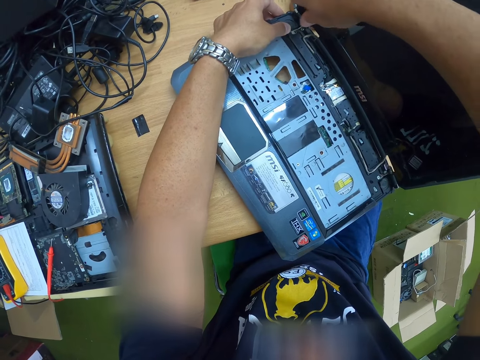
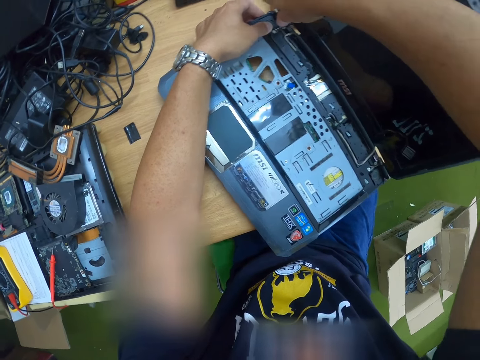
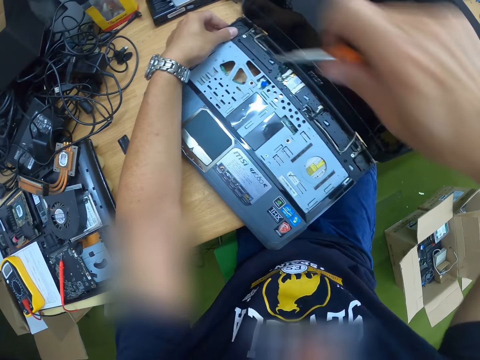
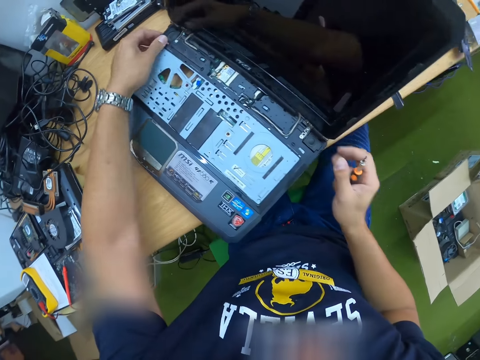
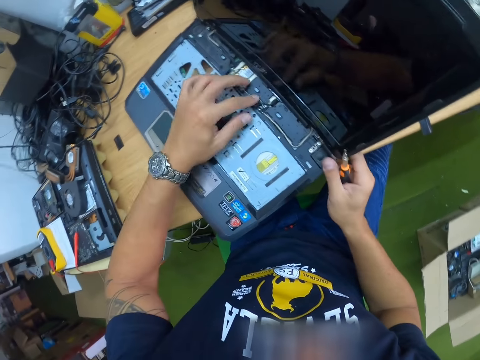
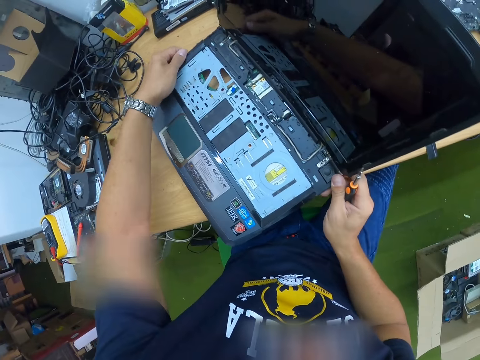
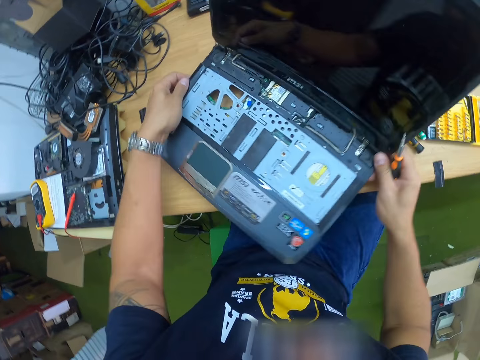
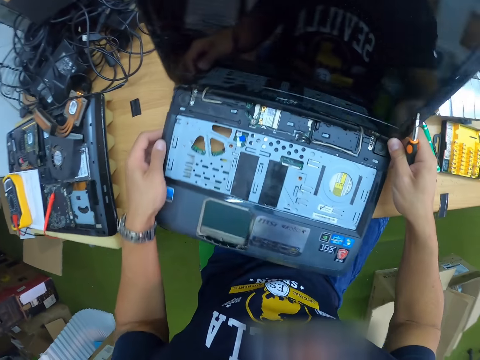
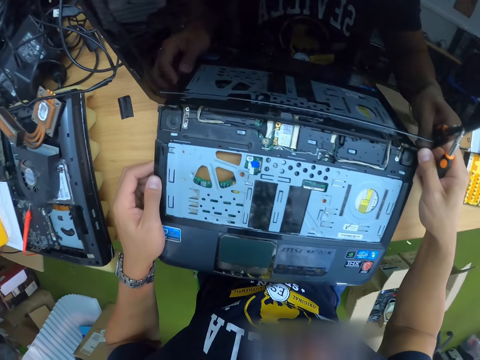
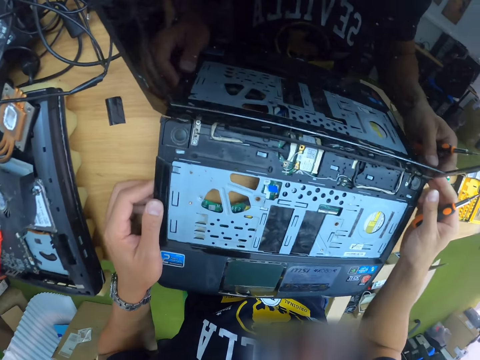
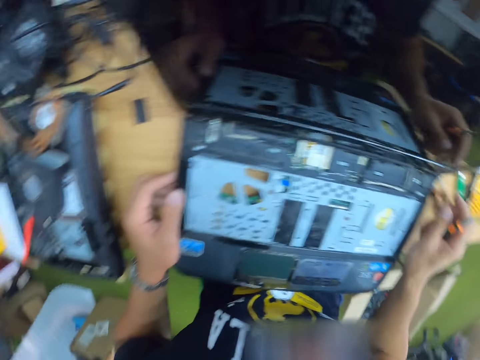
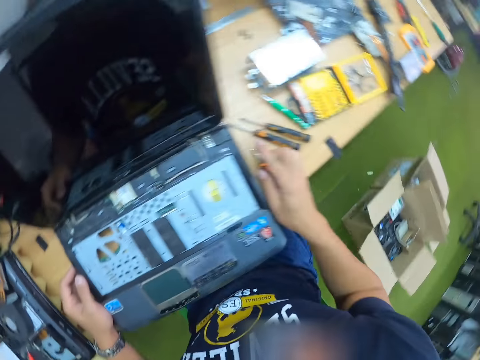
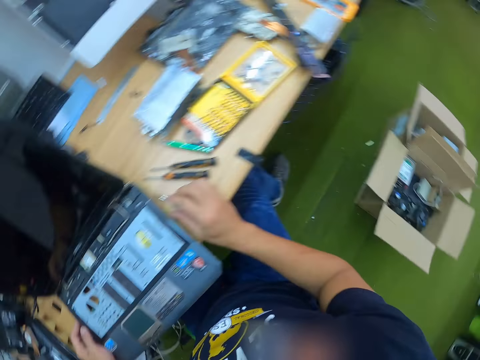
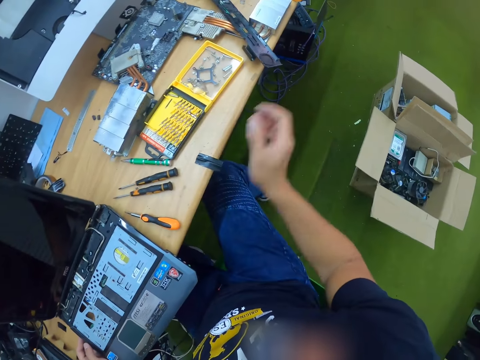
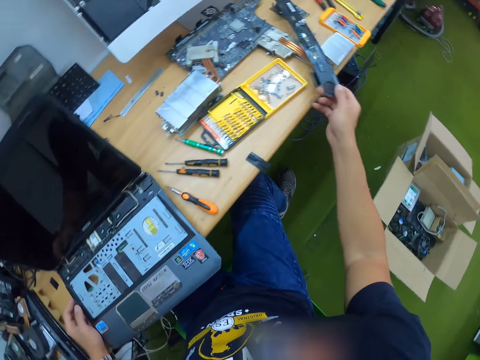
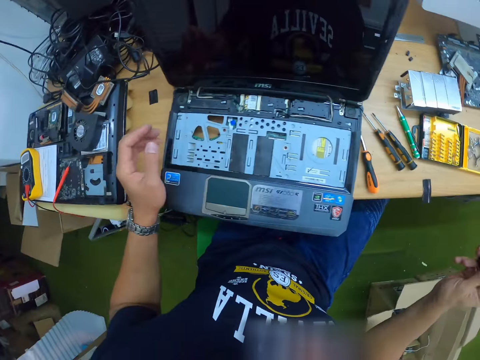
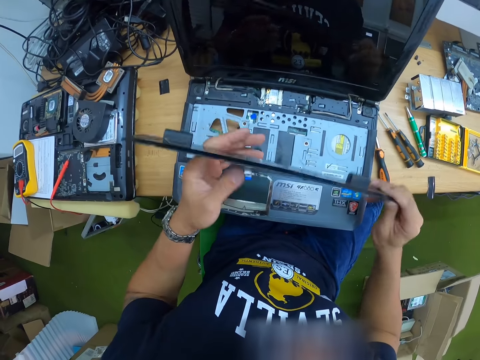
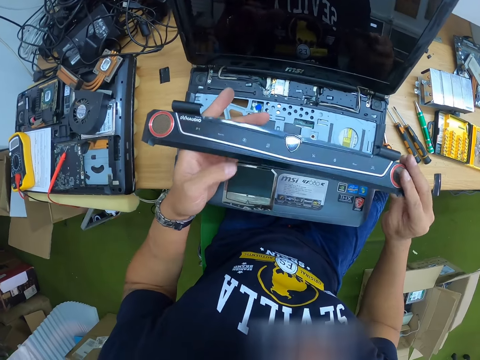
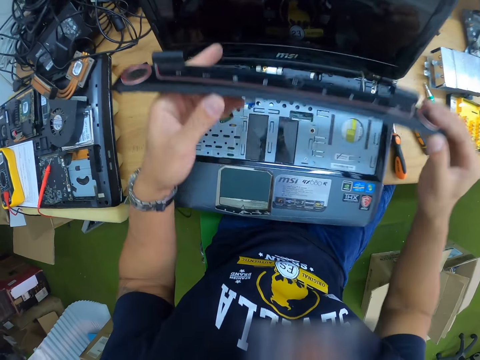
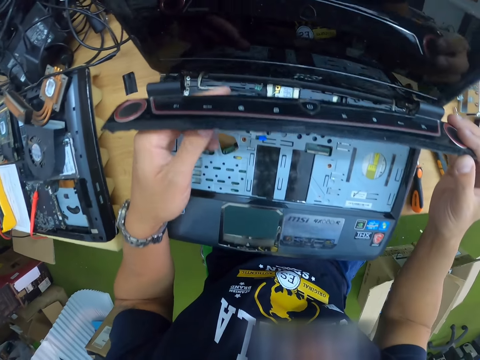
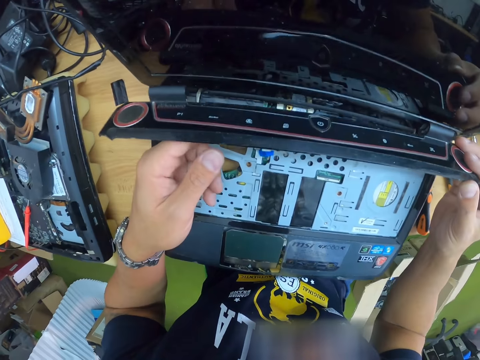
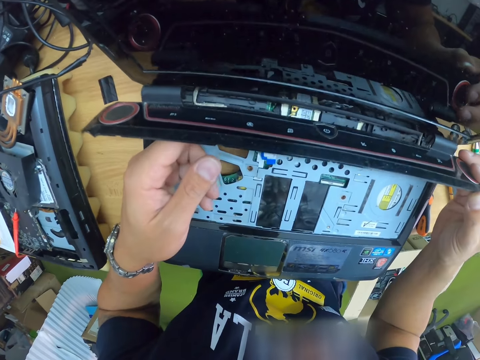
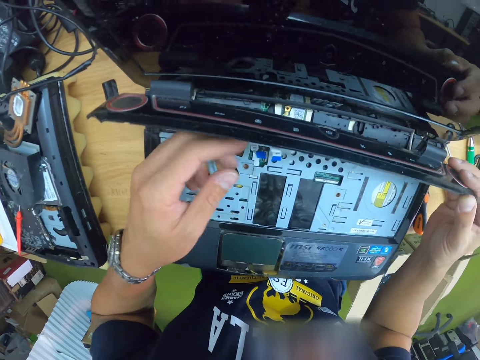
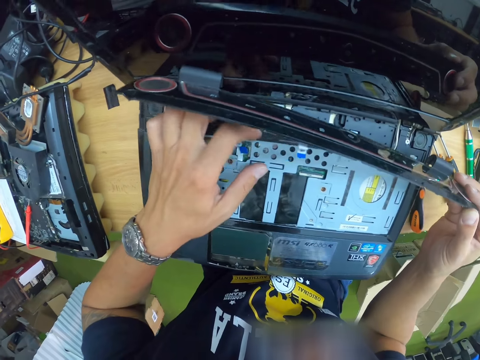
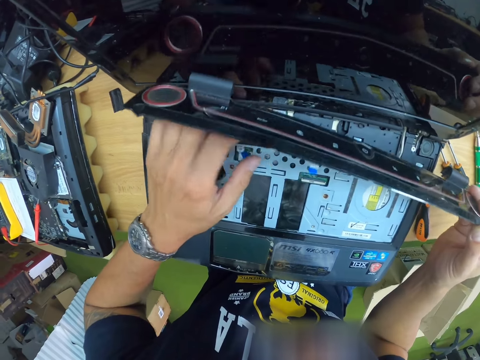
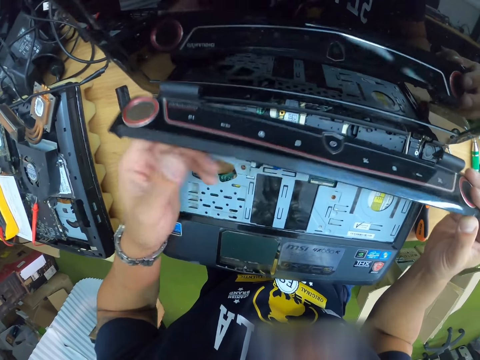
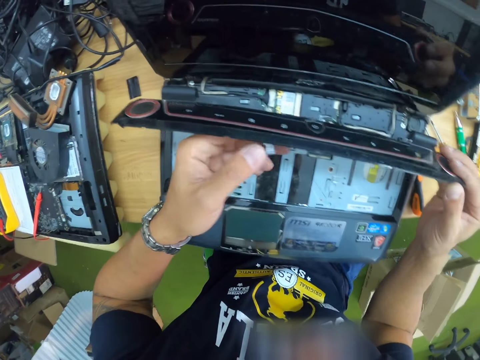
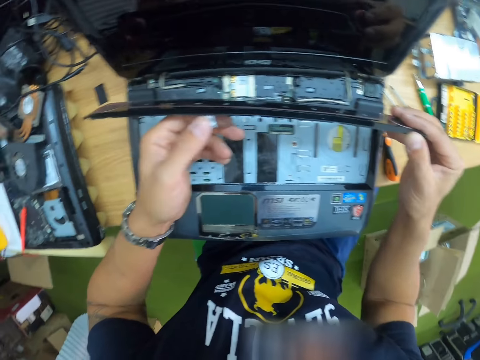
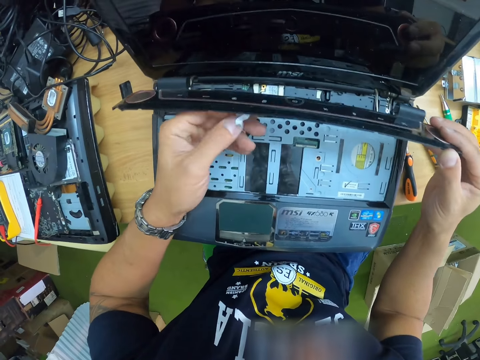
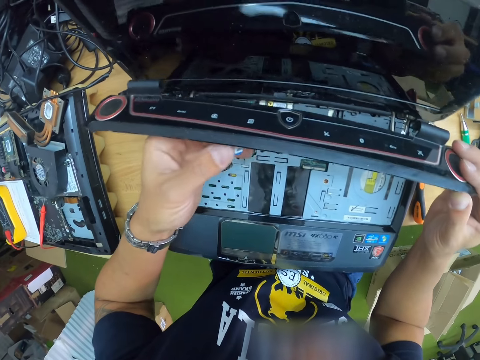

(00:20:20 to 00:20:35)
The camera wearer turns a laptop on the desk. He adjusts the laptop with both hands. He drops the screwdriver on the table with his right hand. He picks up a plastic part of the laptop from the table with his right hand. He fixes the plastic part of the laptop into the laptop with both hands.

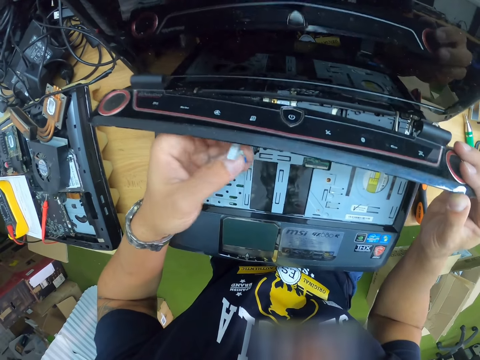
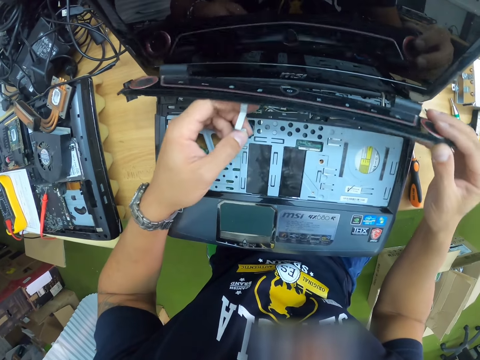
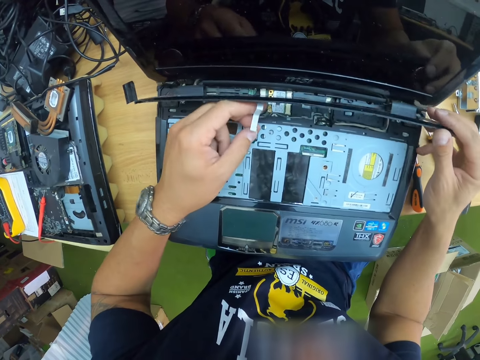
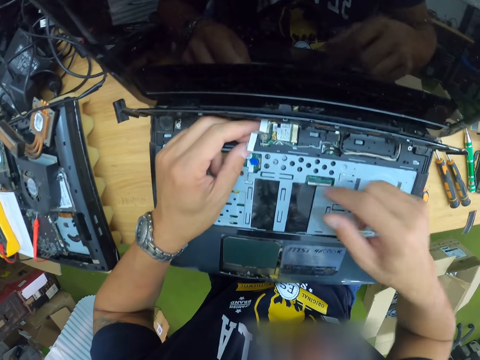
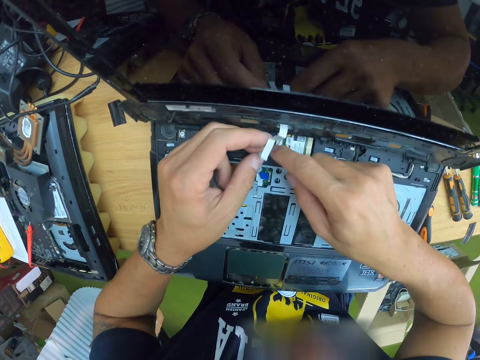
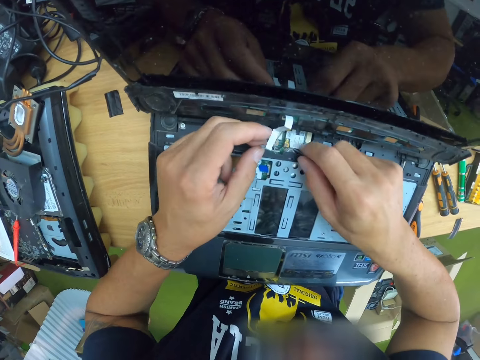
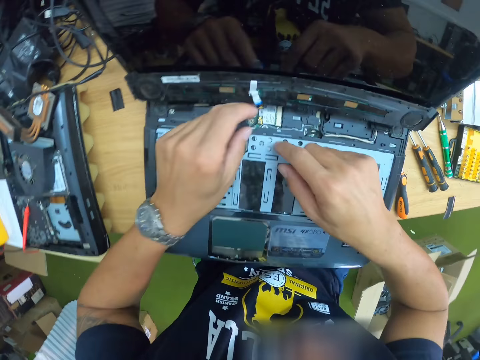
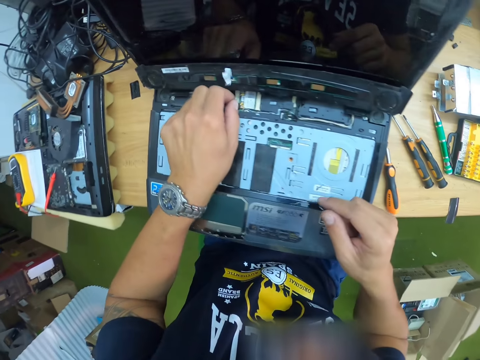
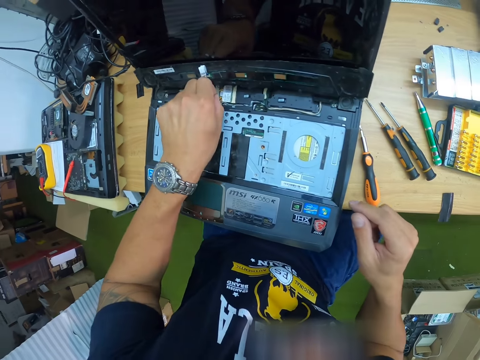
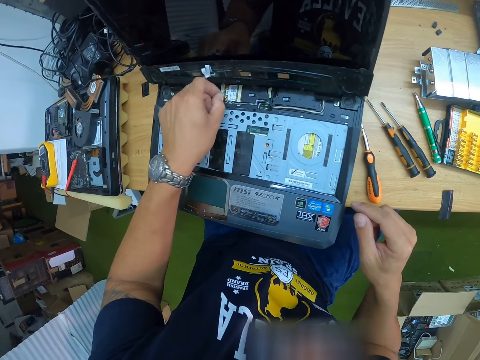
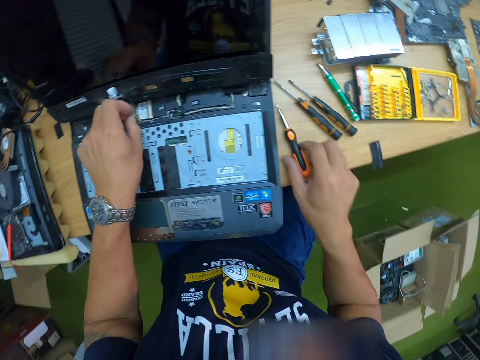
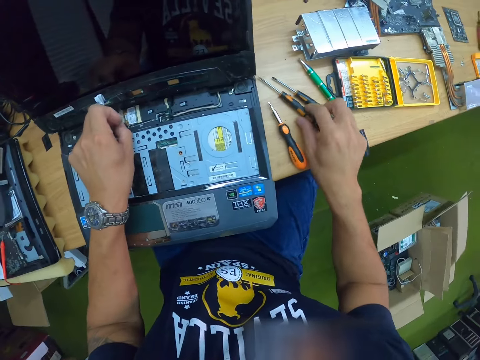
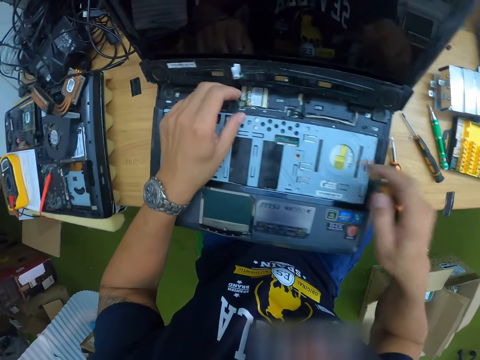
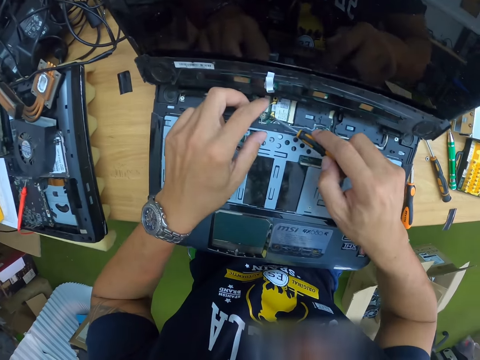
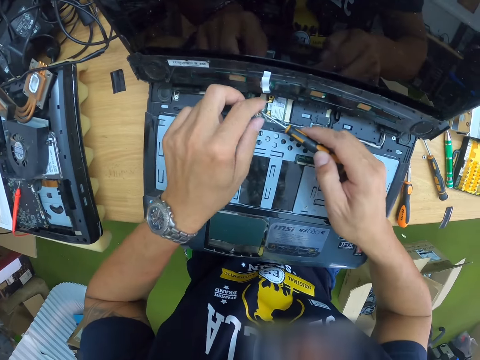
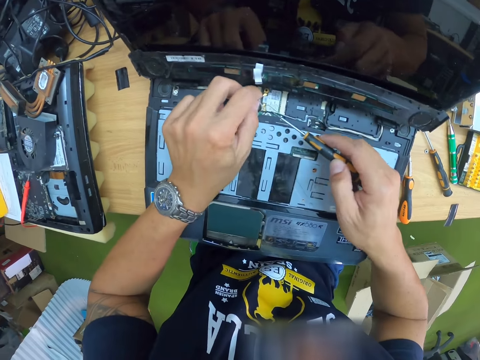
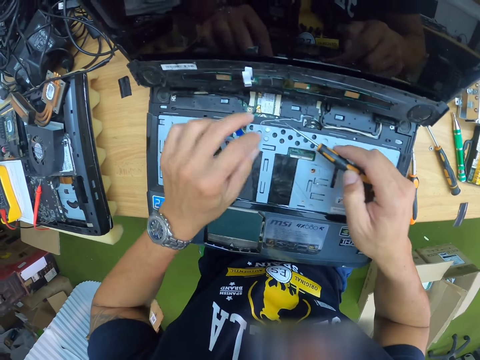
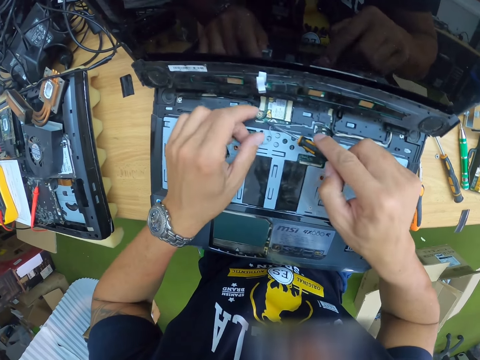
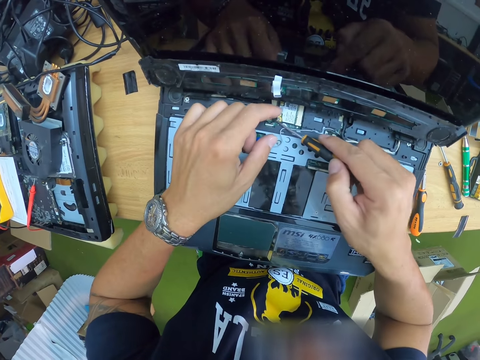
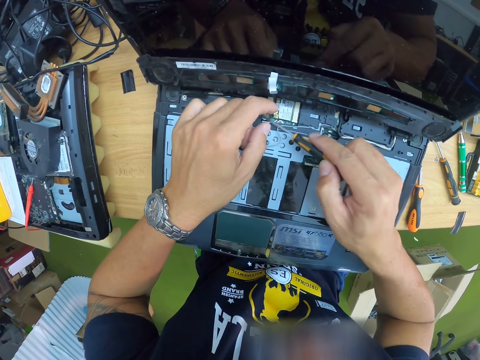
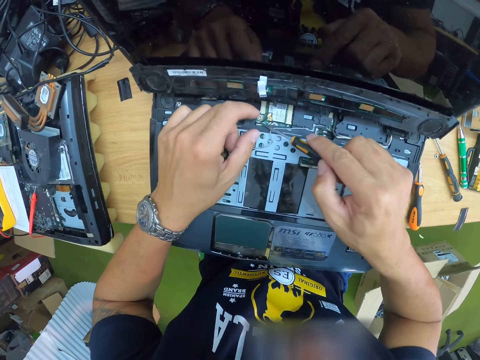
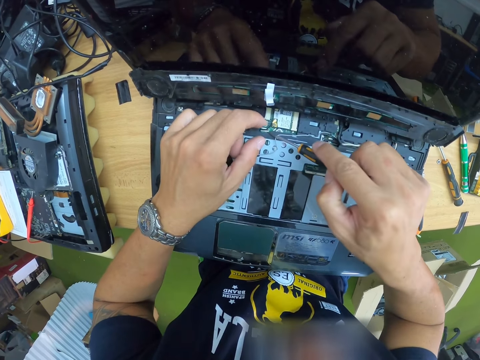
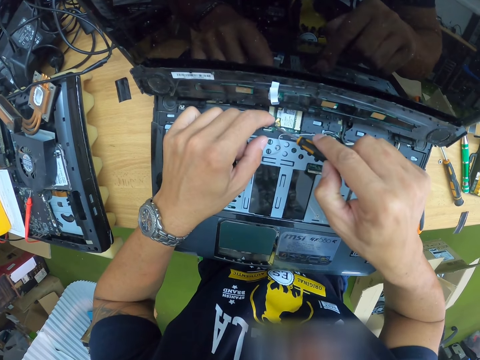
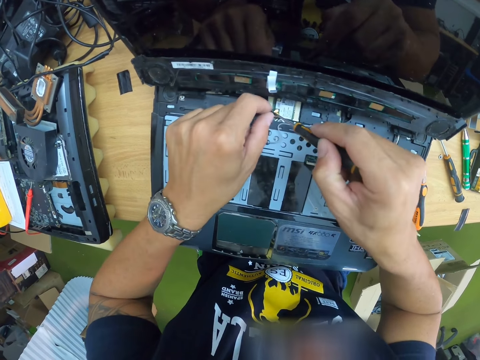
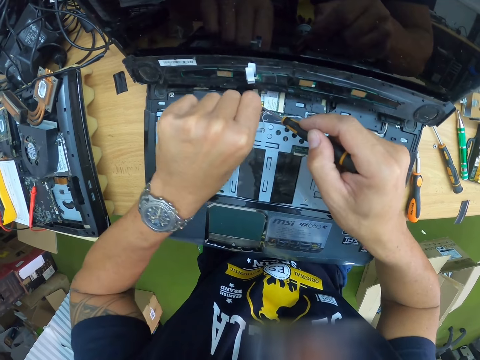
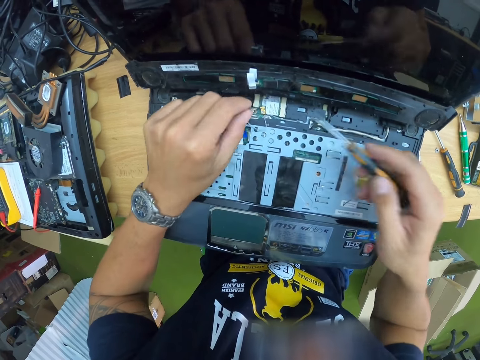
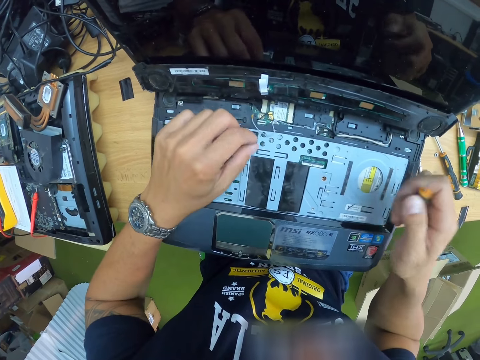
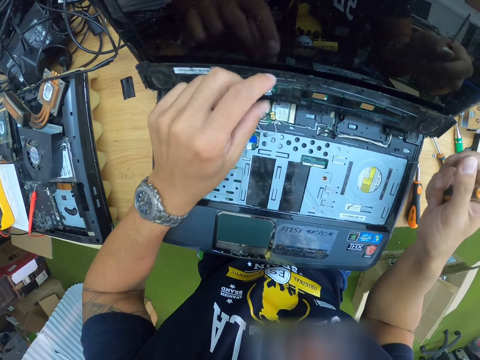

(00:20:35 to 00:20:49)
The camera wearer touches a wire. He picks a screwdriver from the table with his right hand. He adjusts parts in the laptop with the screwdriver in his right hand. He touches the wire, and adjusts the wire with the screwdriver.
